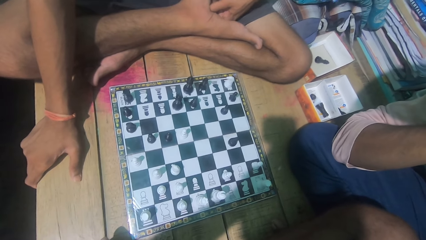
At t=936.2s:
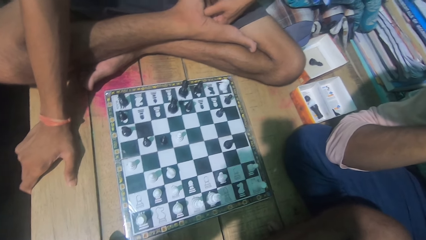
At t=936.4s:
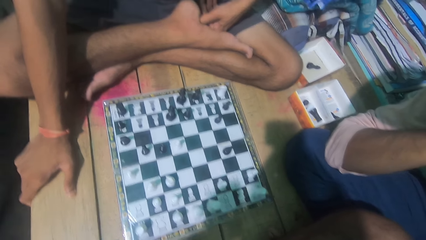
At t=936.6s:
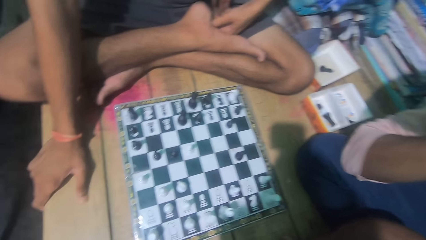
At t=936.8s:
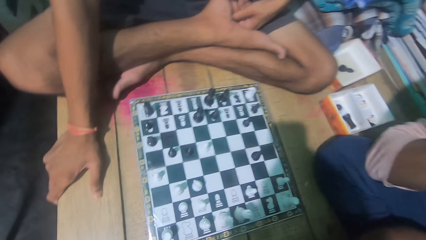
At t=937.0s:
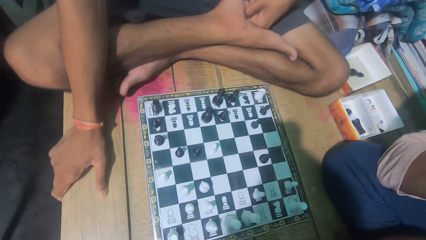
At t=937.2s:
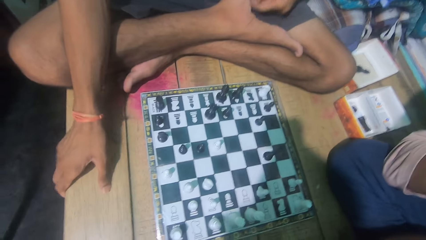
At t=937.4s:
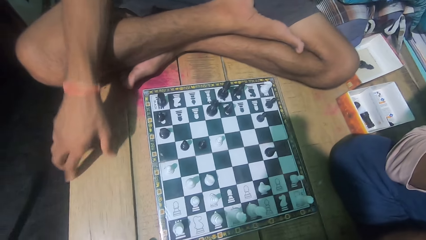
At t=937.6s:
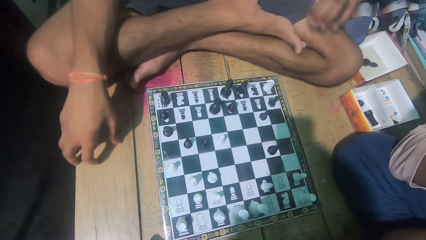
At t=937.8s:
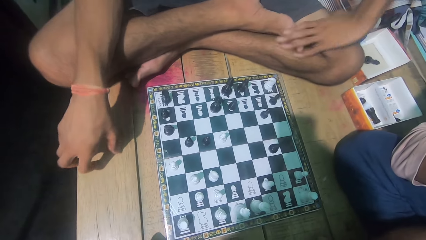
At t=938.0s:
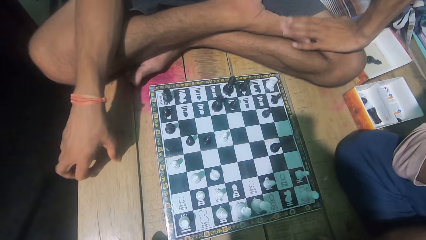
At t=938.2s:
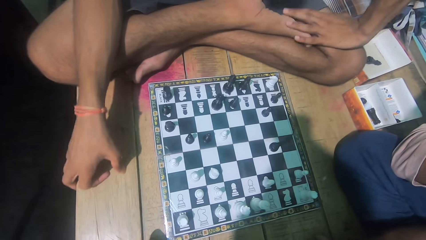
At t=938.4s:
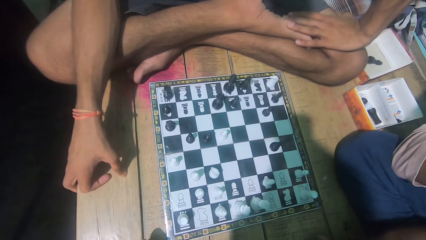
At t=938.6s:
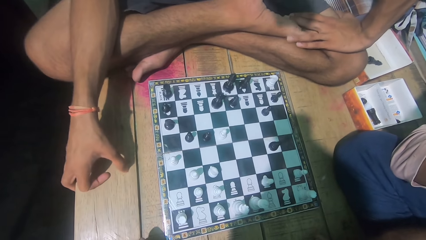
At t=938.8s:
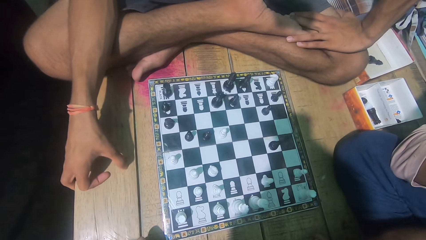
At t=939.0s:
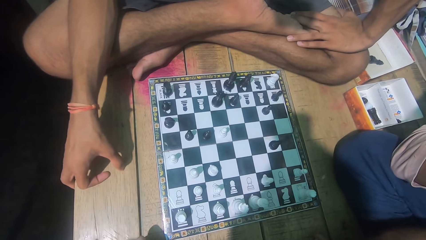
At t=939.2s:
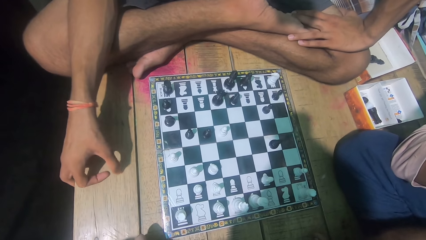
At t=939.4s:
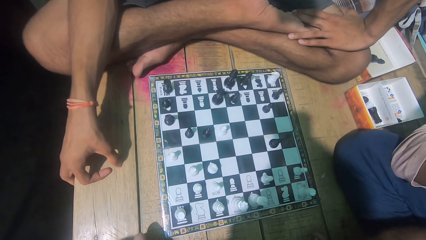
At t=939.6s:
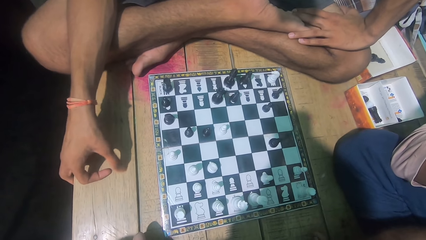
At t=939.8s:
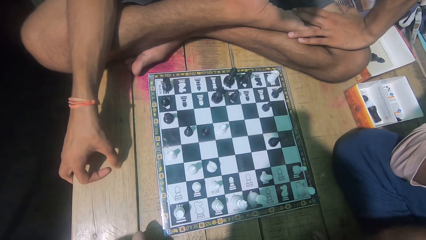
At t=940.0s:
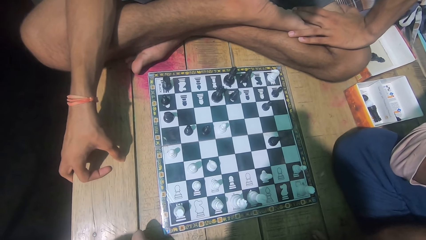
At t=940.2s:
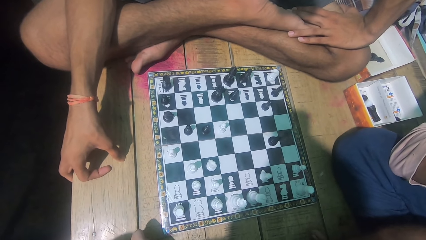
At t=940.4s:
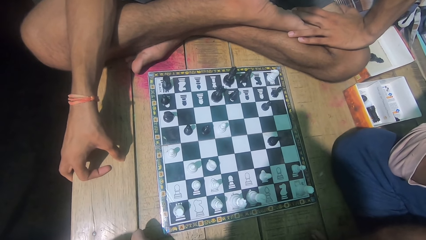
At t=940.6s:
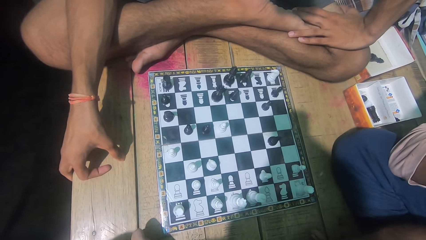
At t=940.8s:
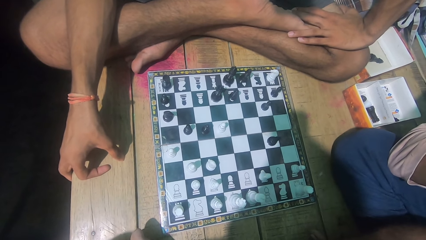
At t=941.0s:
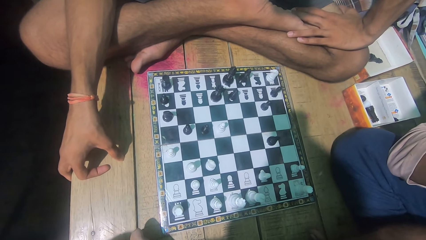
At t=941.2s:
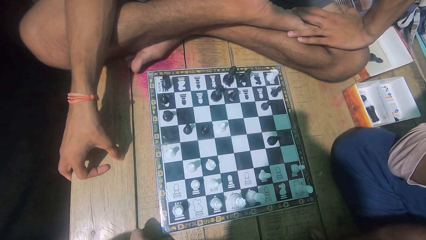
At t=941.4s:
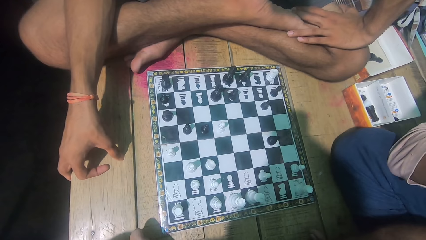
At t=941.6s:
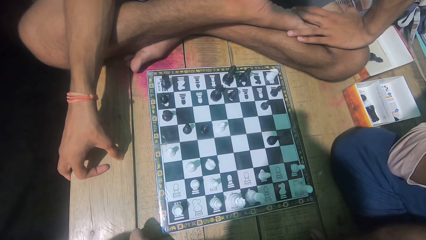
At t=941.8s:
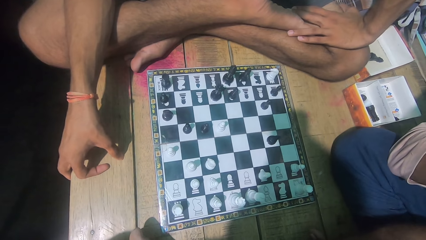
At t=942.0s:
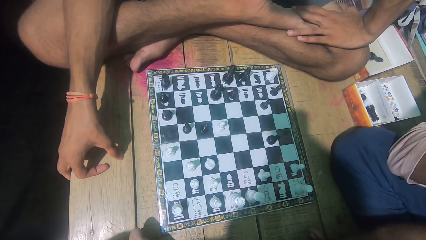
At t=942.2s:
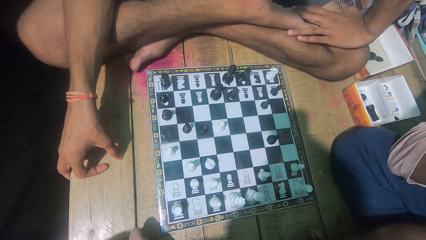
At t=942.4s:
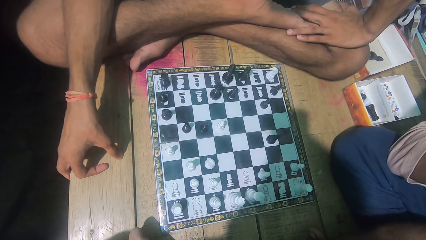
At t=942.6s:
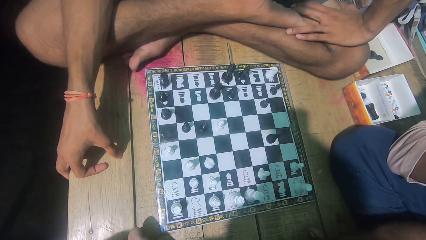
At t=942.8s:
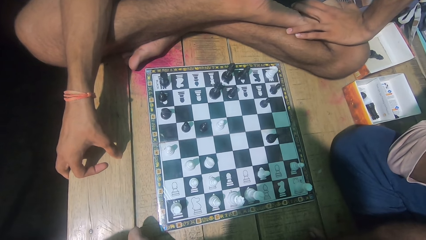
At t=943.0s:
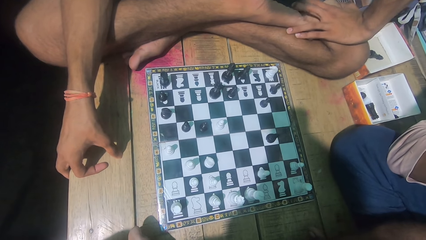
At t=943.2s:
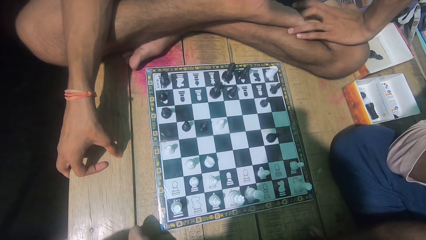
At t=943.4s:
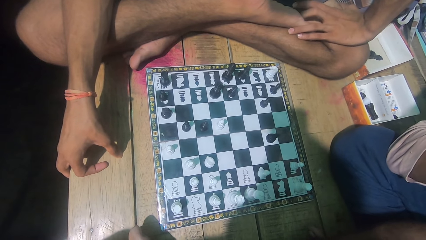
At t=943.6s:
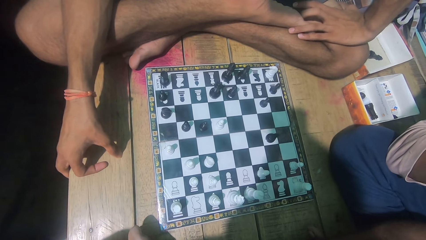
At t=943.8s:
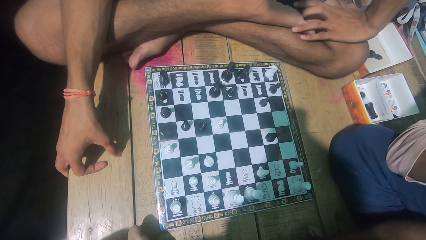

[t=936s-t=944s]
A man puts his hand on his lap.

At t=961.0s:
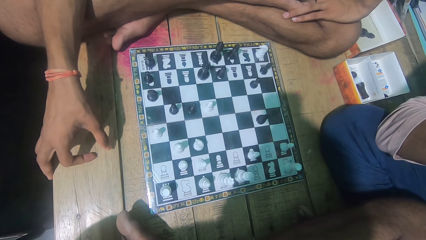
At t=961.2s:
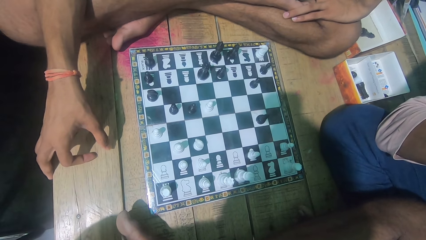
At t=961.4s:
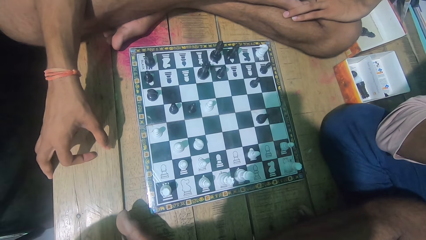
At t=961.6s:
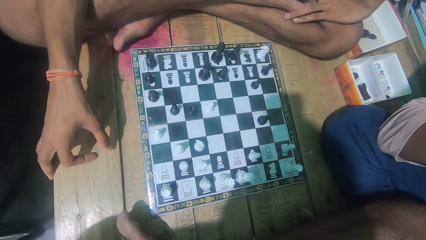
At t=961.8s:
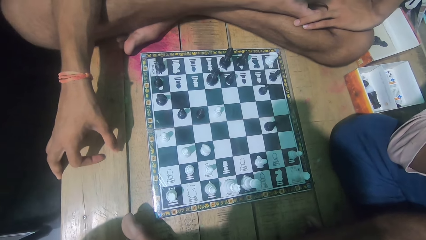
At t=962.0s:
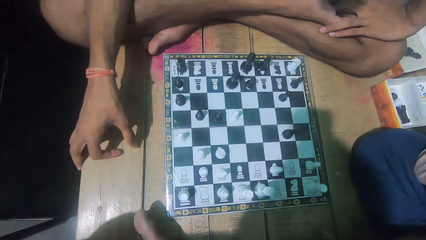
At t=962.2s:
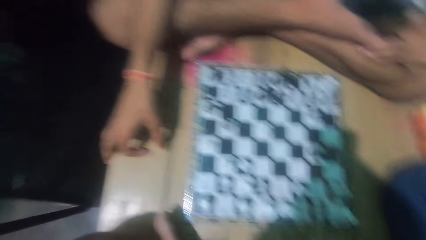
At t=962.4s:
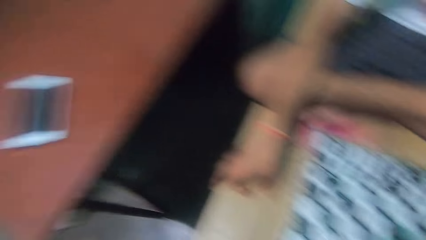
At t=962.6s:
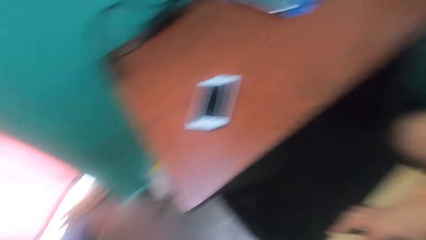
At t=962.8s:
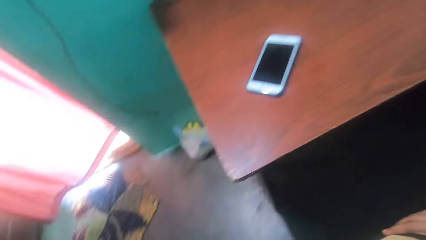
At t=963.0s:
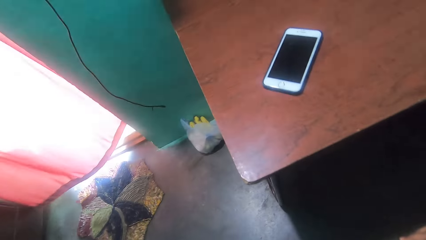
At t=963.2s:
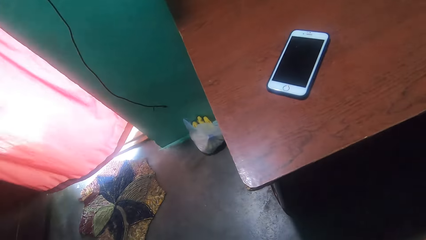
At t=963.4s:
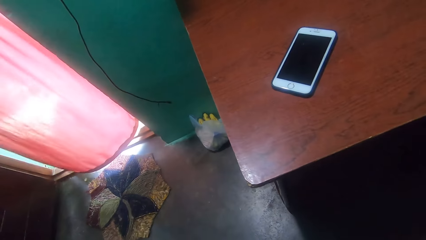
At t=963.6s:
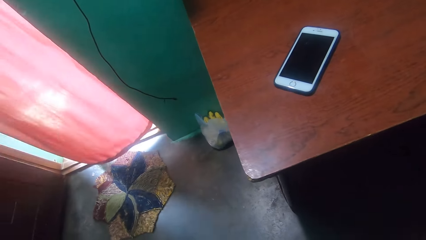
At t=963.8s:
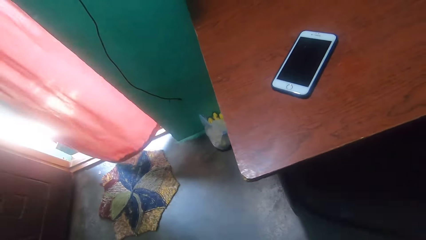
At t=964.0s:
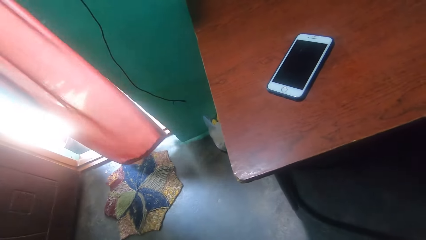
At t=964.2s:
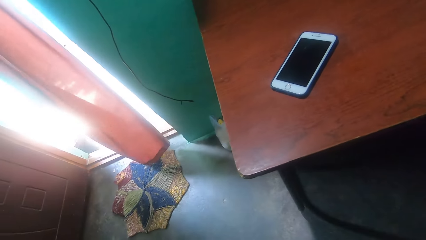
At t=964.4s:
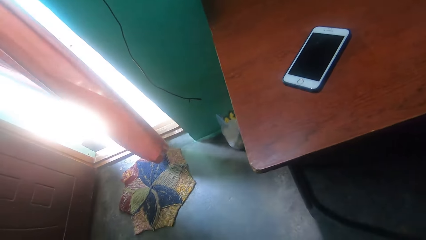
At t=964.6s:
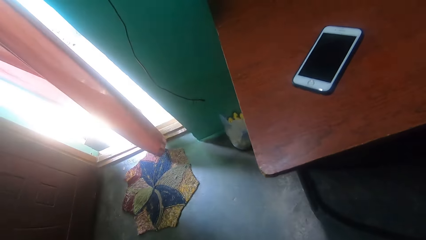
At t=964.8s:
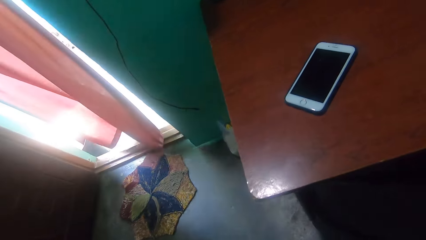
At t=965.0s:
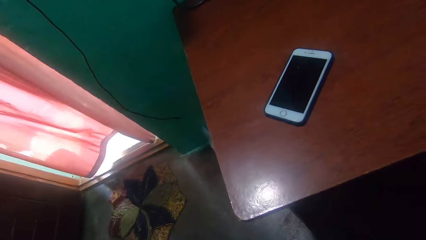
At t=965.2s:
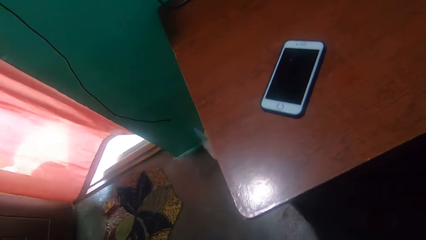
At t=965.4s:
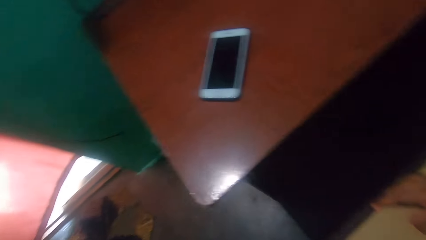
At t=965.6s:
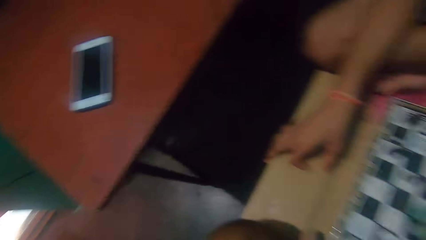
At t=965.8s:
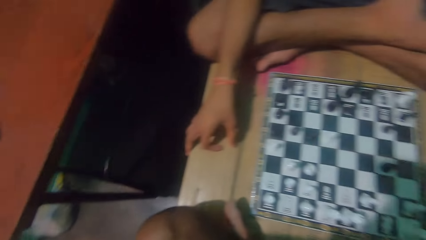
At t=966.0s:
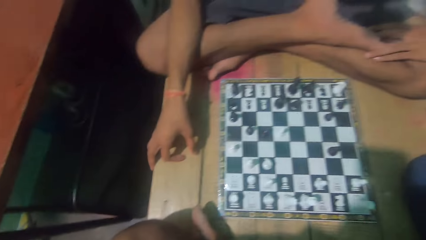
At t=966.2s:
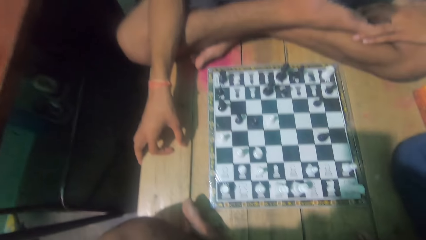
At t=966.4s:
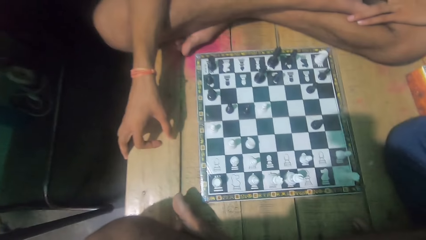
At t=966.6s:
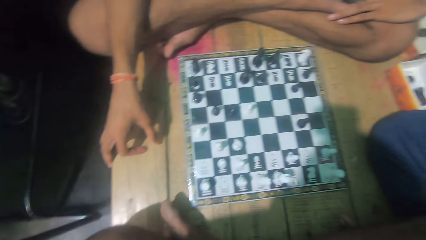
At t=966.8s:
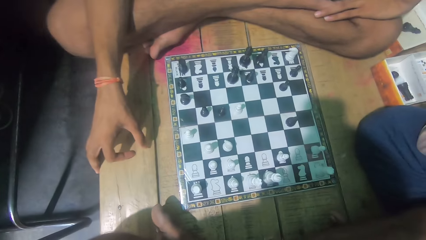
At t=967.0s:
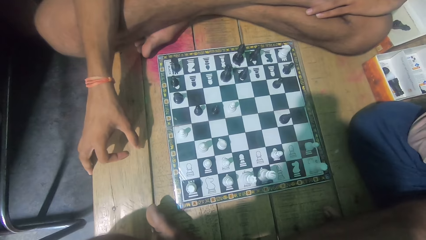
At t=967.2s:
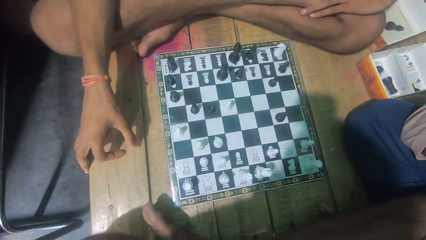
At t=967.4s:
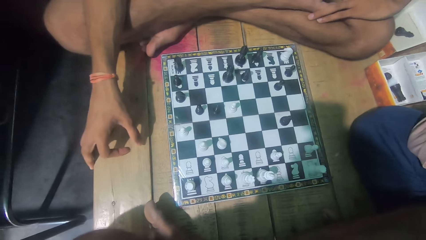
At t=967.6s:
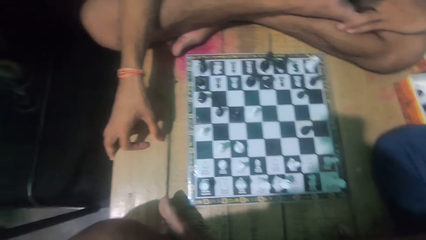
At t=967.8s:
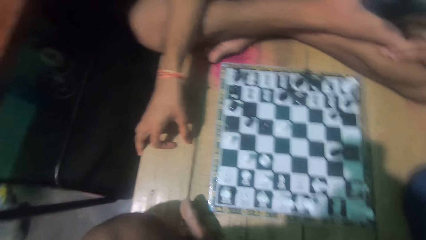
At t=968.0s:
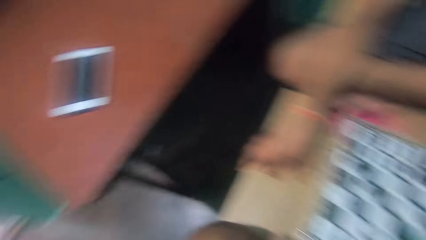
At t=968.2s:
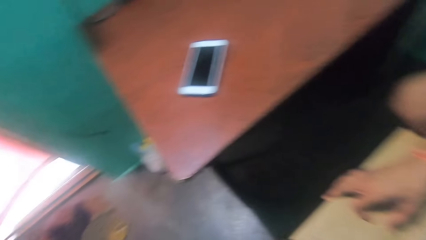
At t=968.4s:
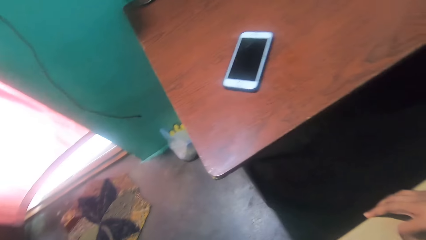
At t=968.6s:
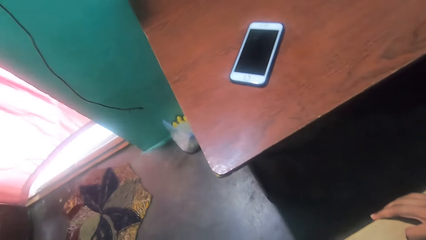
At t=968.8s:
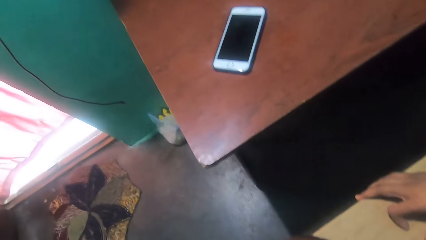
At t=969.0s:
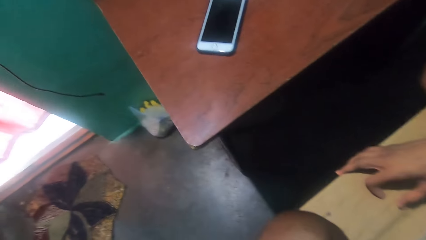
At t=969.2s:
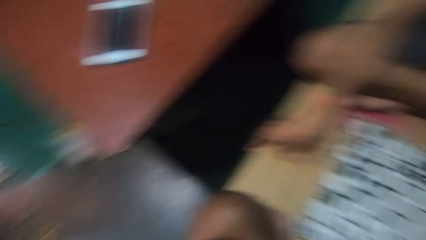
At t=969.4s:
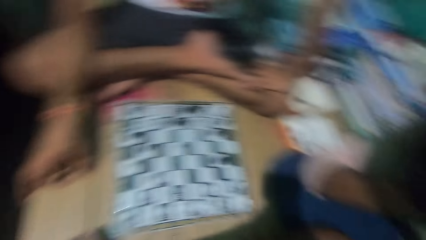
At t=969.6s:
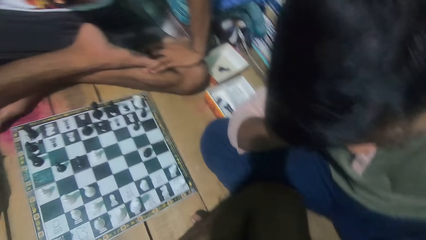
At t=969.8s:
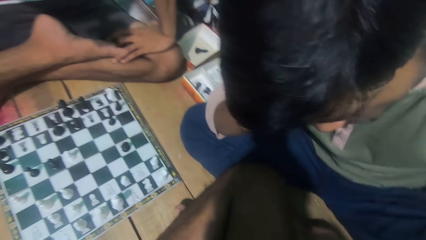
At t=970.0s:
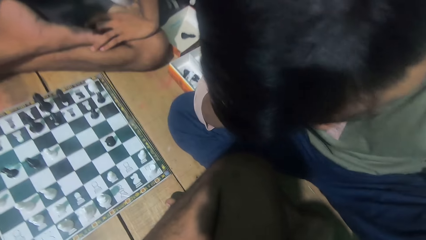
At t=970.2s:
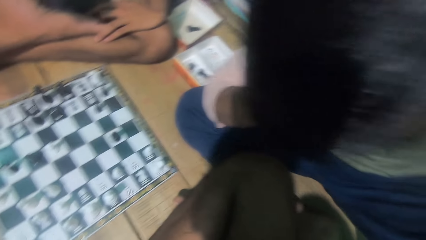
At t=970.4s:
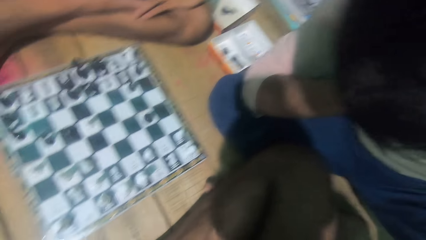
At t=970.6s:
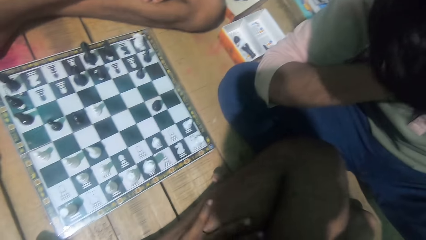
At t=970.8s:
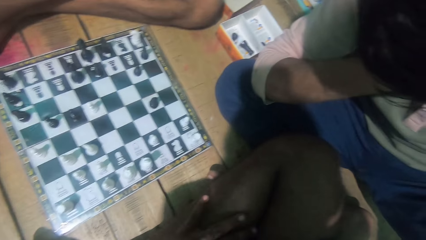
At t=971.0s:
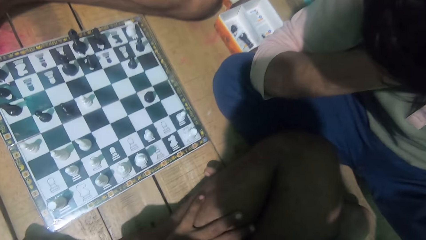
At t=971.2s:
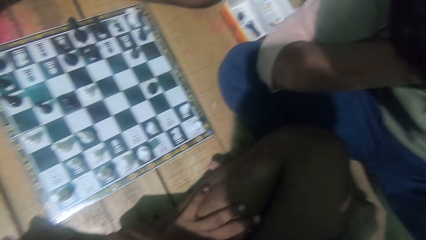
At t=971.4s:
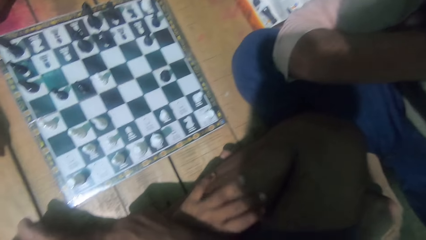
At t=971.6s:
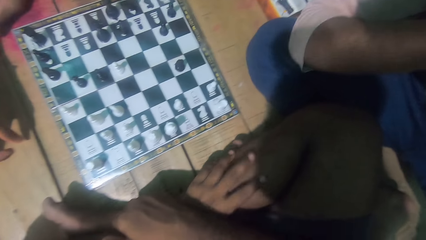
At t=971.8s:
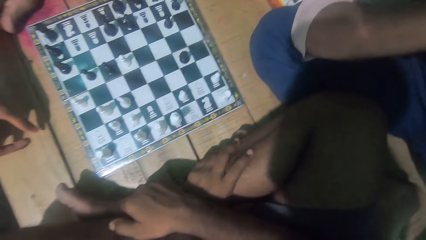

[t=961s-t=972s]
The camera wearer looks around the house. They converse with a man.
